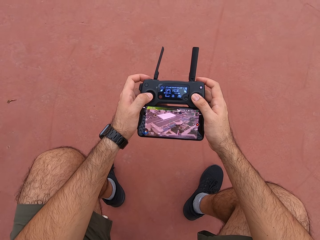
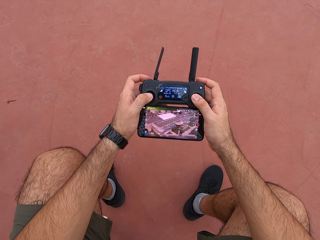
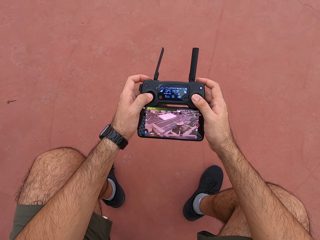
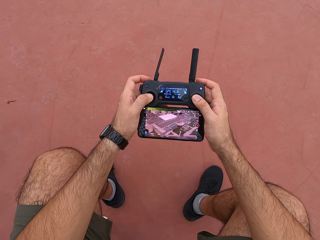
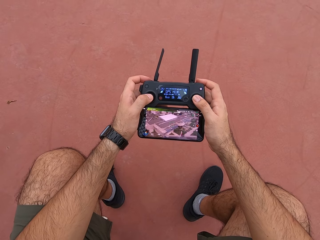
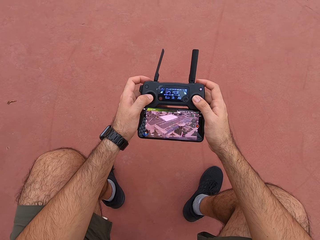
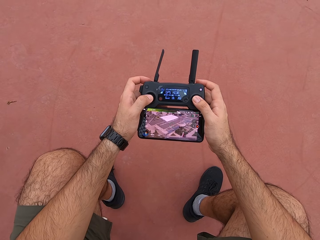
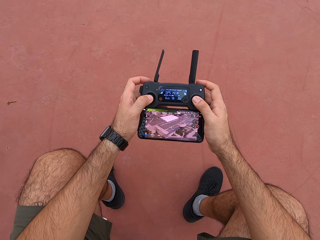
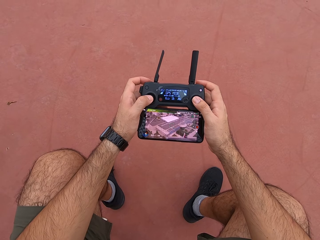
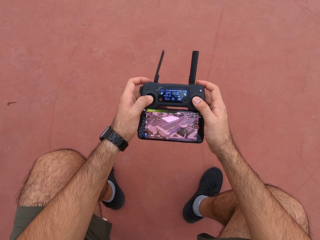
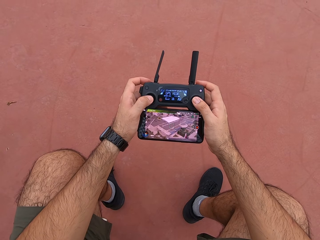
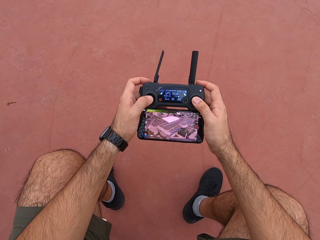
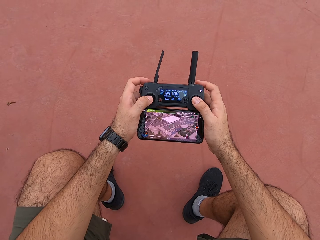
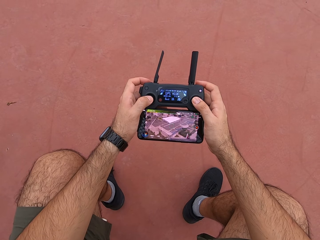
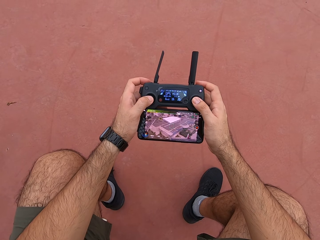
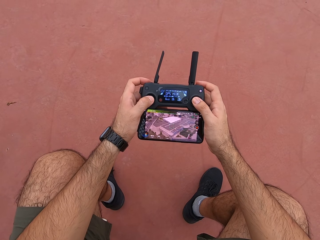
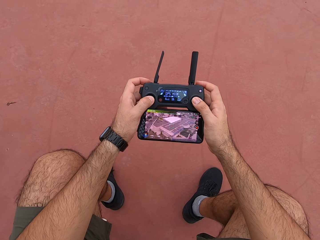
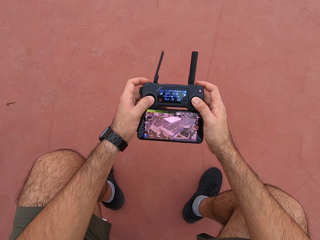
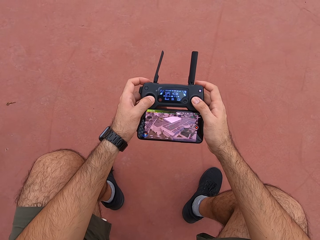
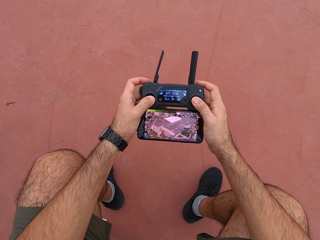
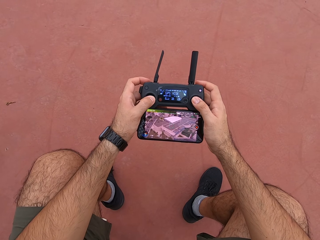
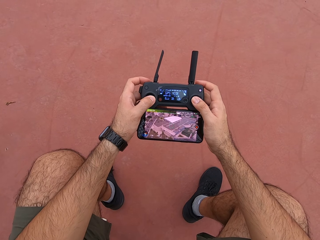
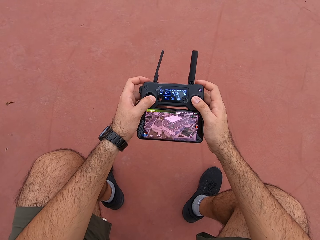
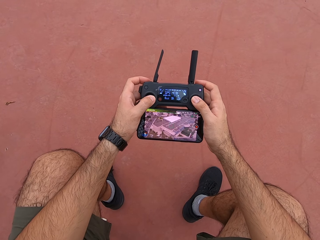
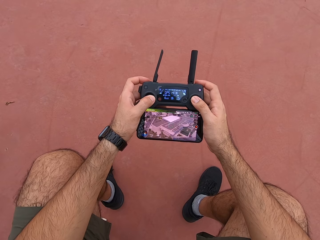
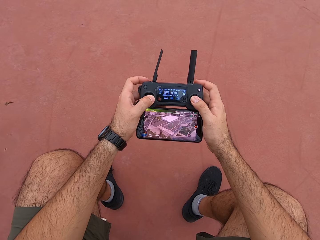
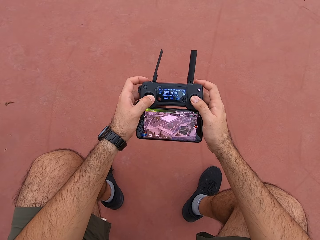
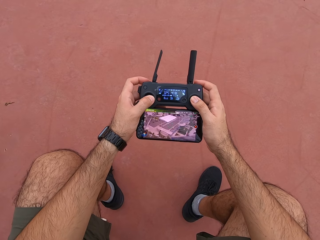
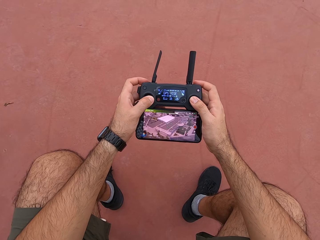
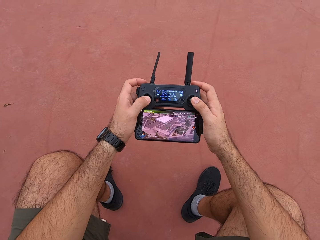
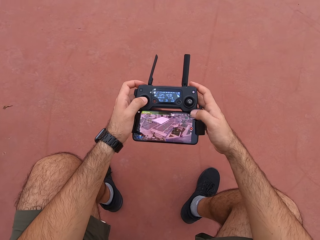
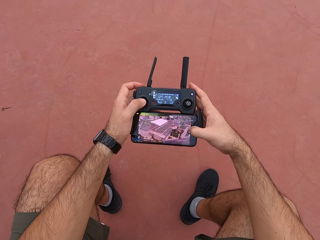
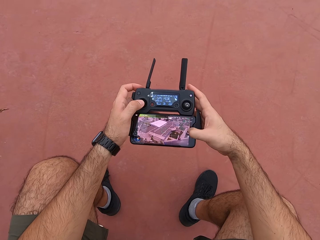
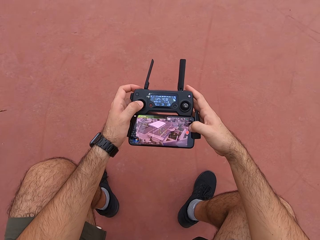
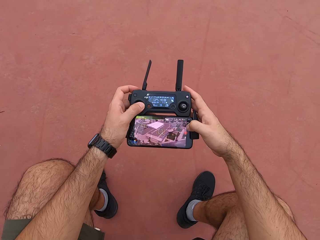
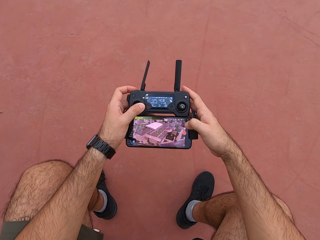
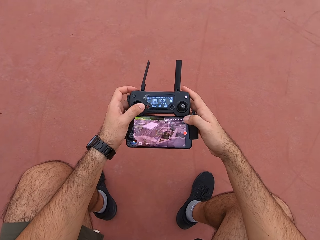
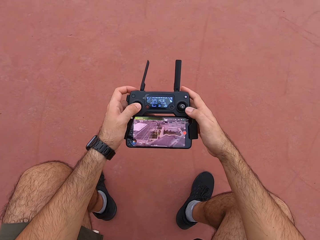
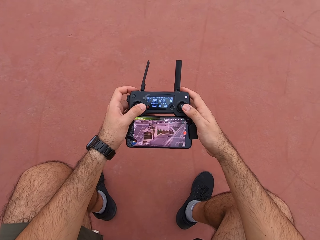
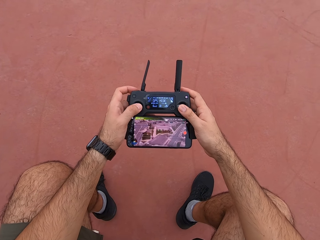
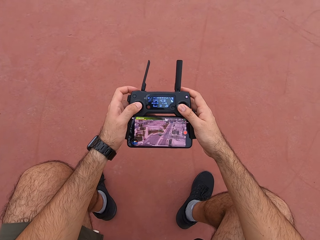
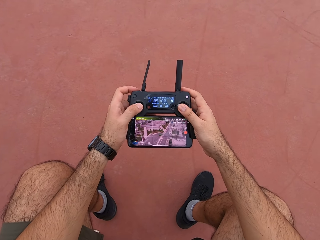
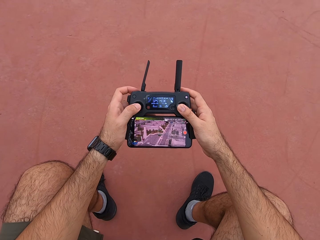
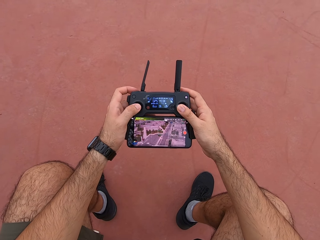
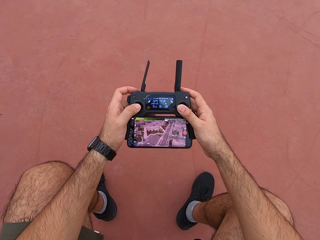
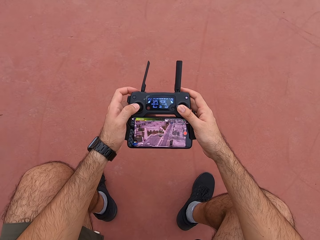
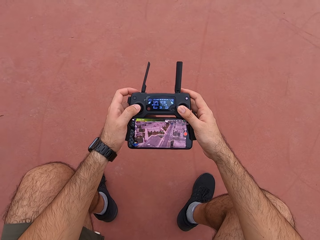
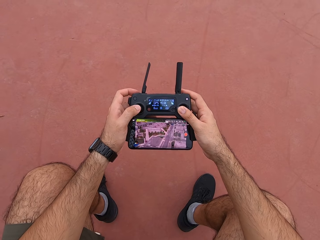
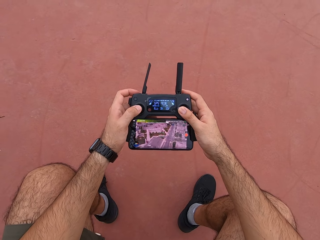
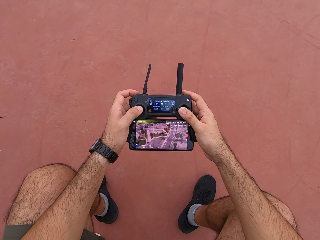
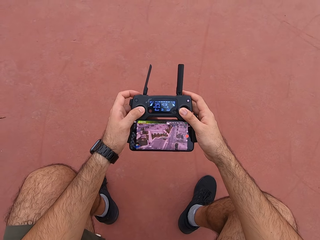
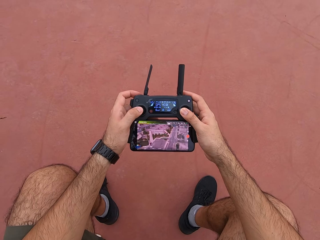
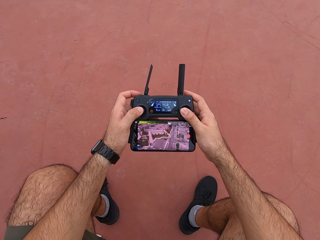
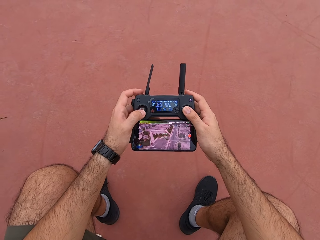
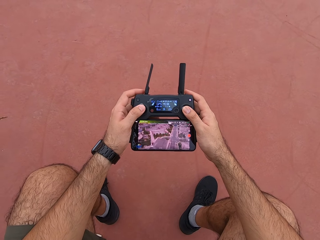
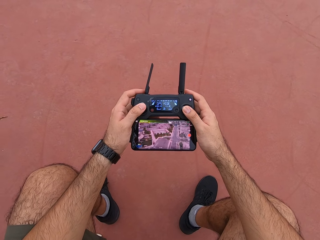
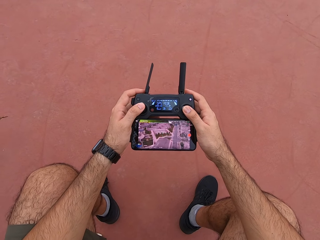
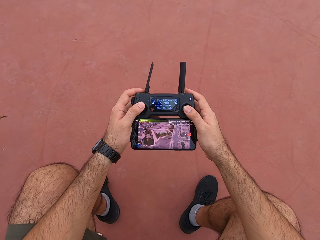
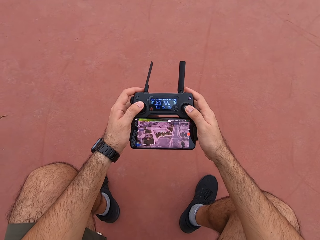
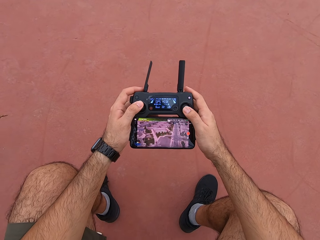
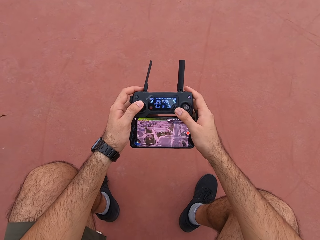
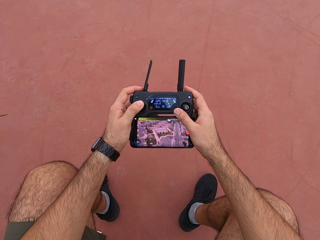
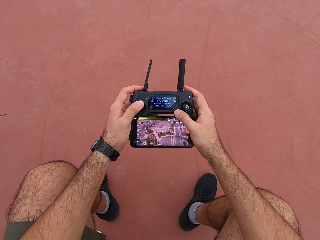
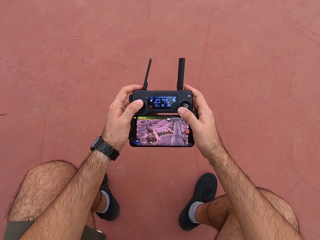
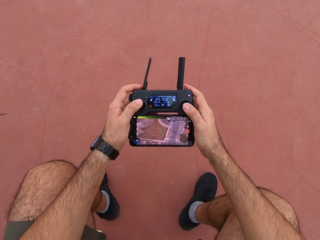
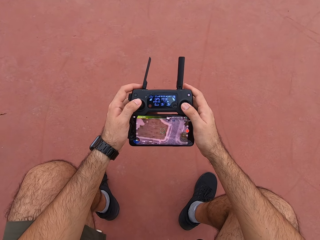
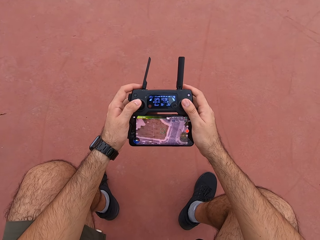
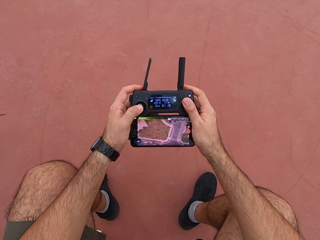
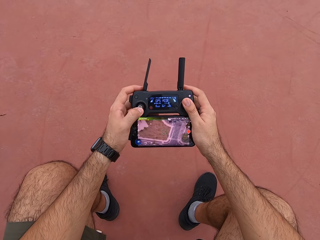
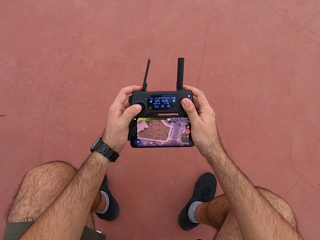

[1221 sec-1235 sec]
The camera wearer moves his left thumb on the joy pad. He presses his phone using his right thumb. He presses the control buttons on his joy pad.

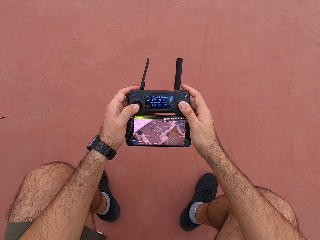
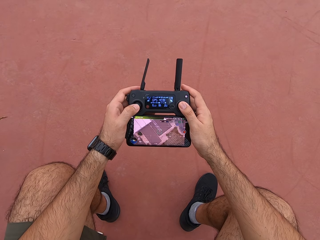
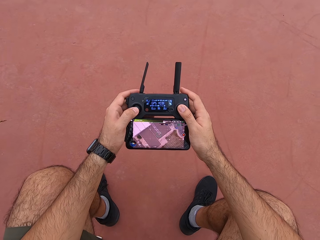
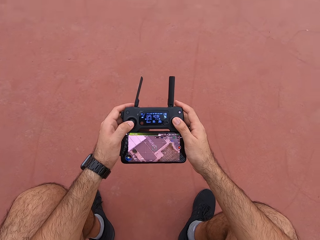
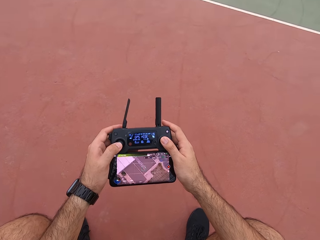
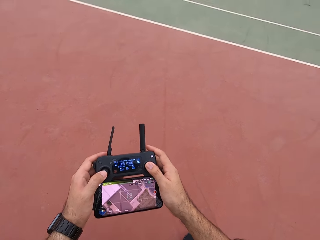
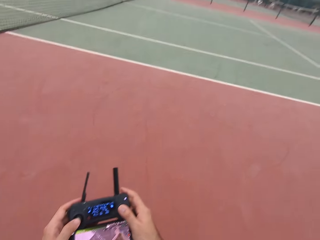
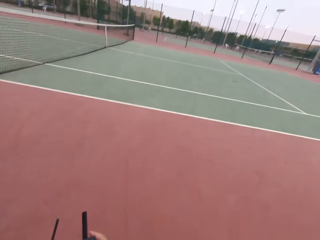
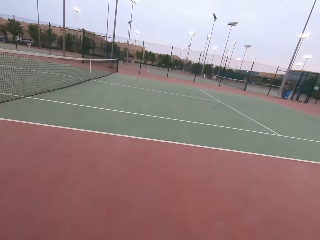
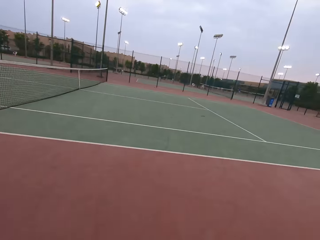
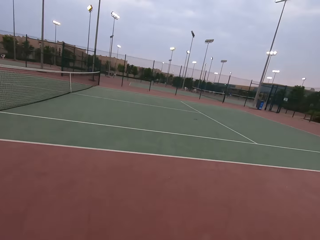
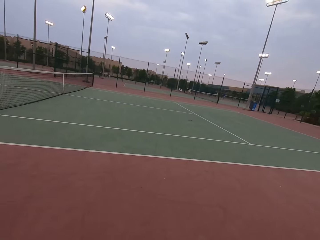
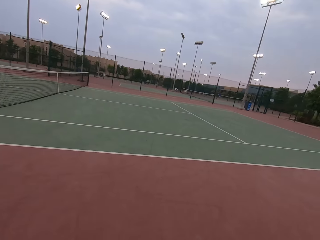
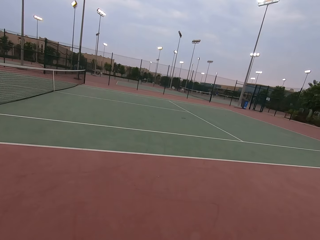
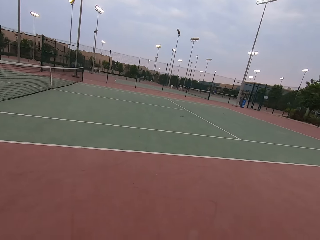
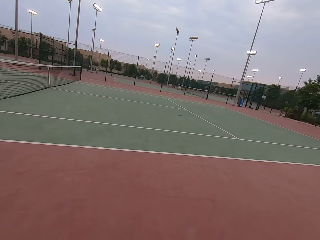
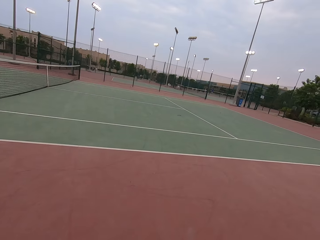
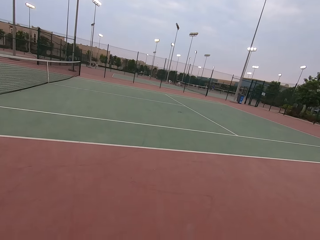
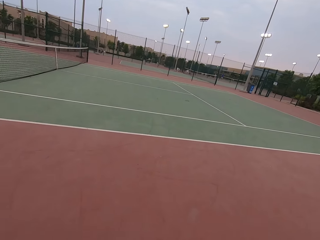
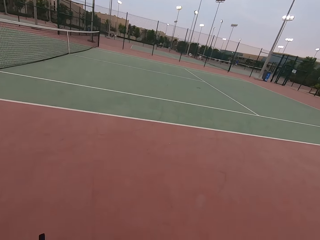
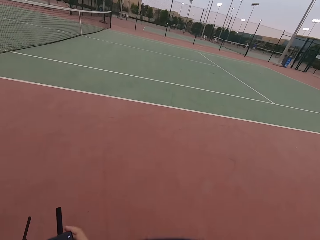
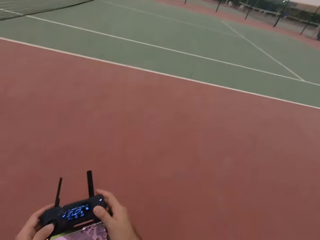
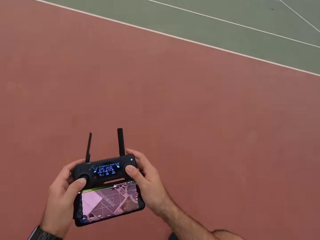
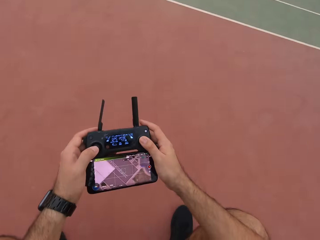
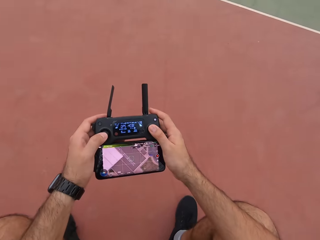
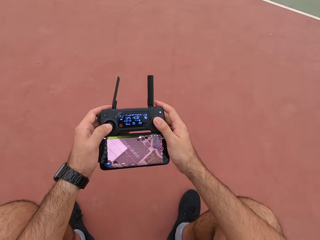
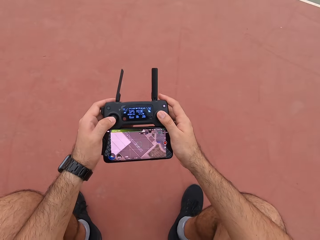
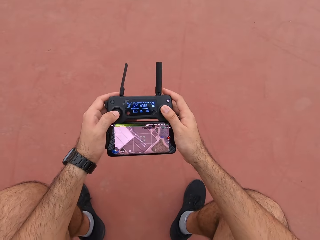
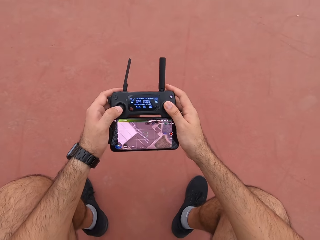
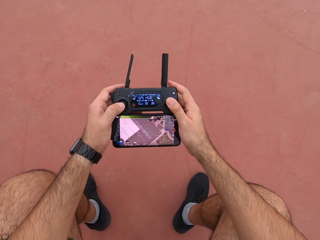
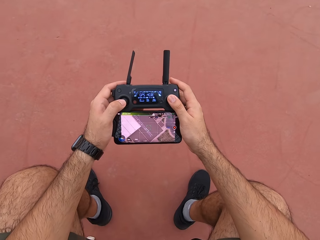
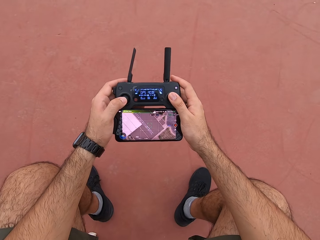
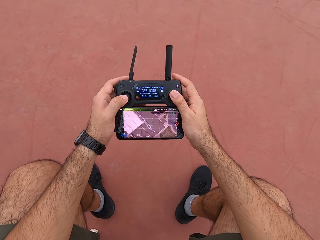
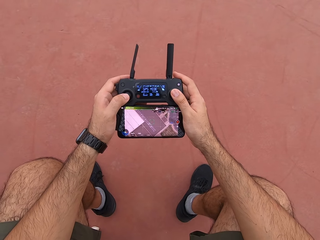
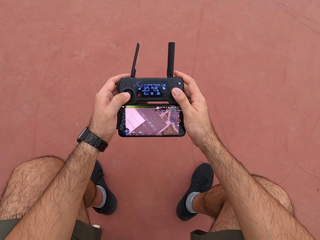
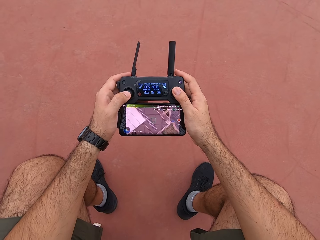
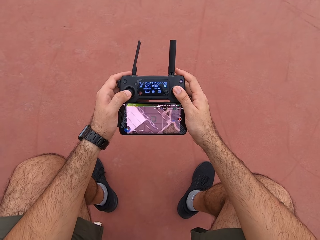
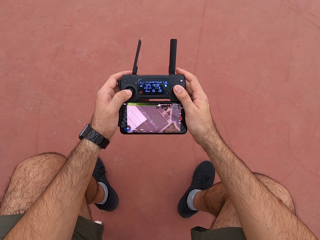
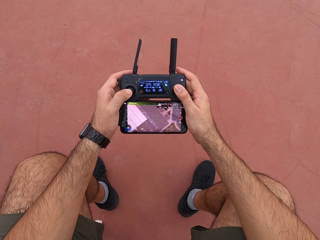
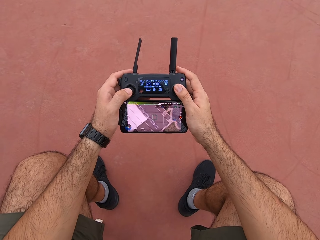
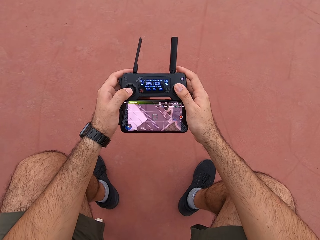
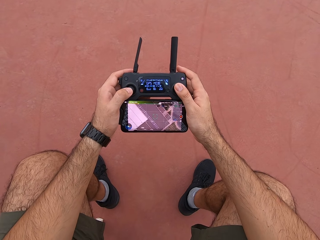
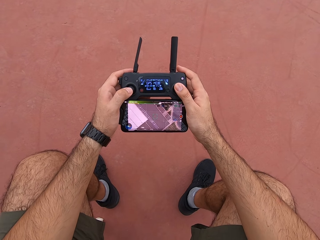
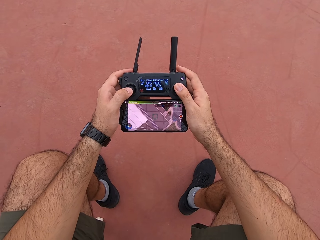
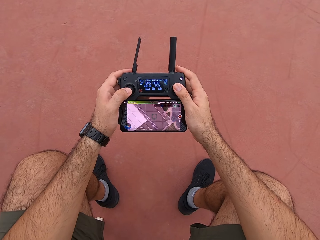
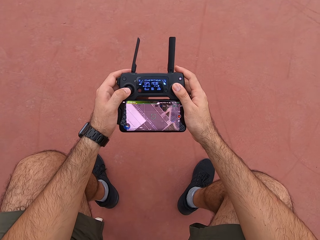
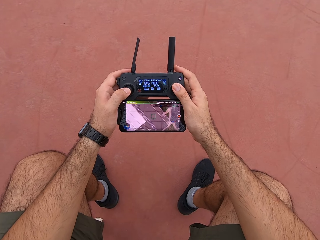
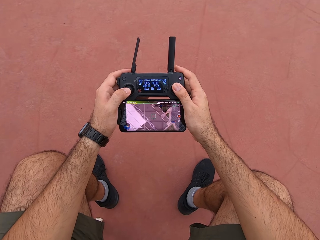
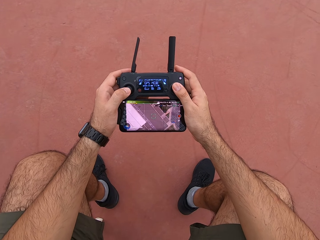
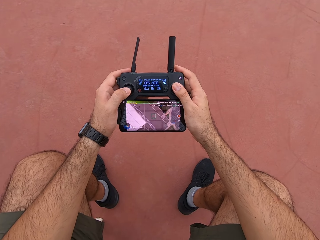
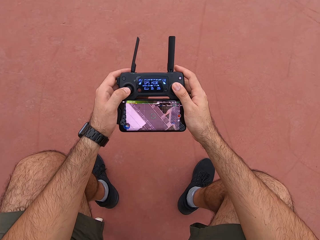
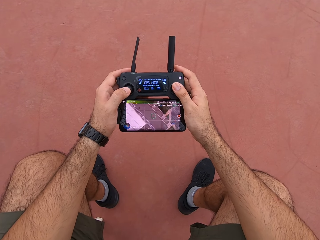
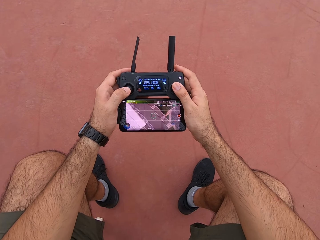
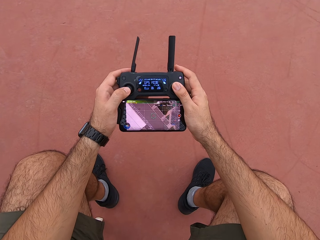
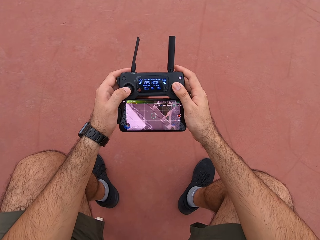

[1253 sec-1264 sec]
The camera wearer looks around the tennis court. They use a drone controller. They look at their phone.
